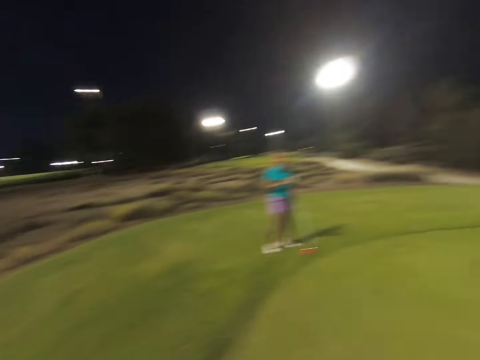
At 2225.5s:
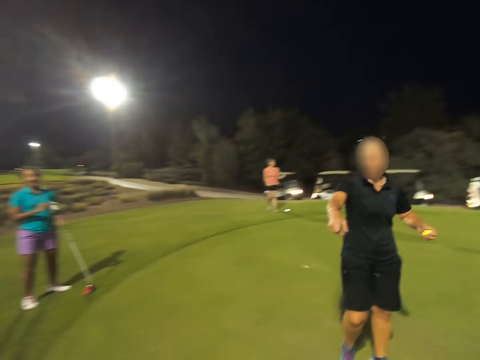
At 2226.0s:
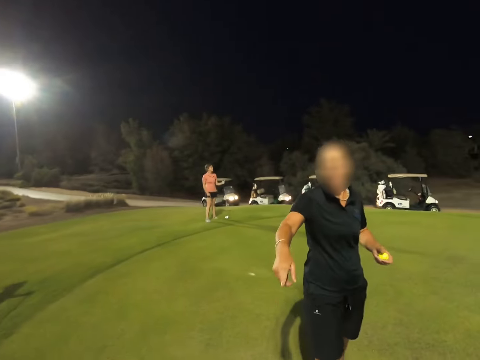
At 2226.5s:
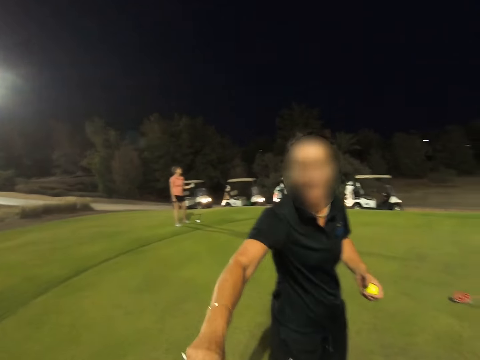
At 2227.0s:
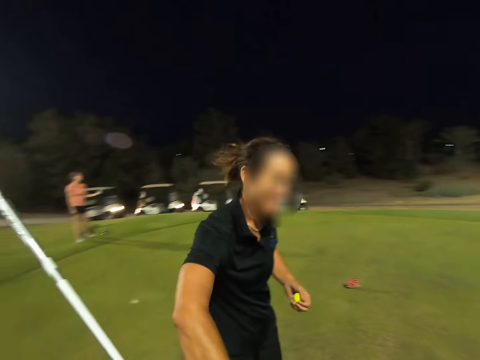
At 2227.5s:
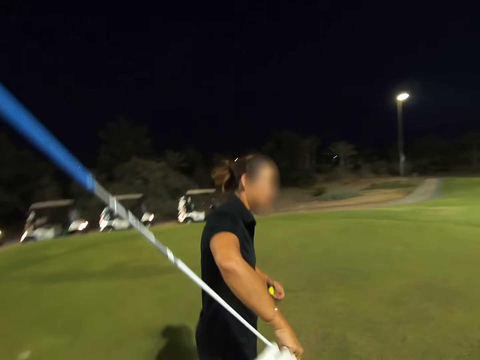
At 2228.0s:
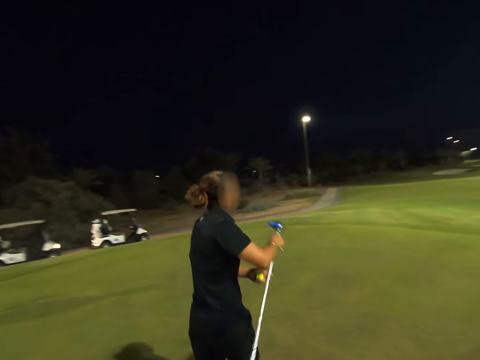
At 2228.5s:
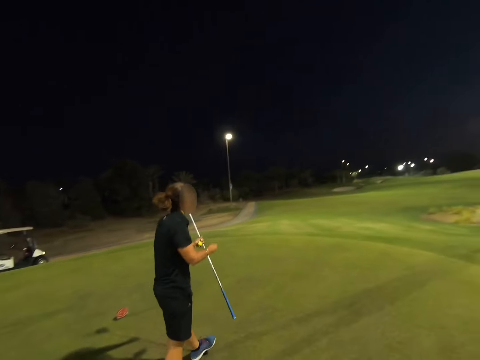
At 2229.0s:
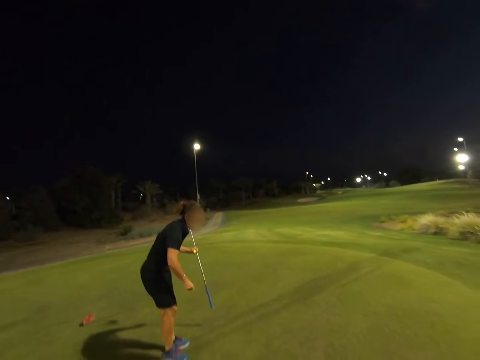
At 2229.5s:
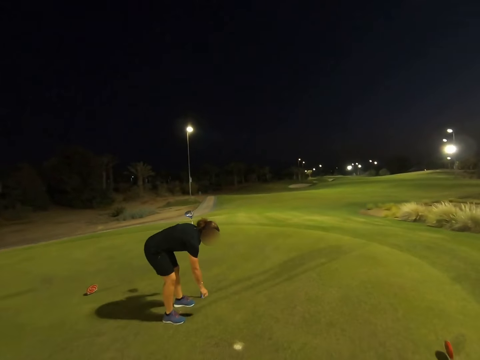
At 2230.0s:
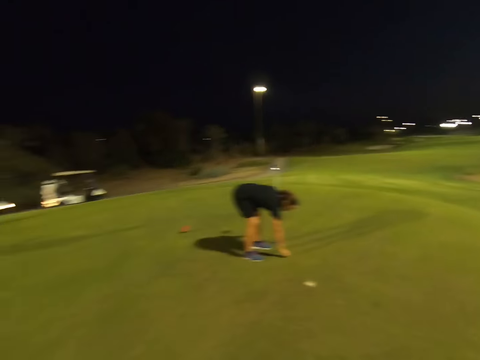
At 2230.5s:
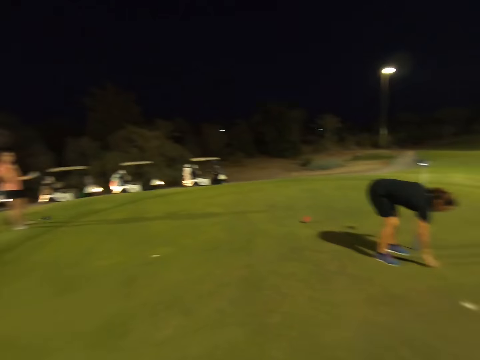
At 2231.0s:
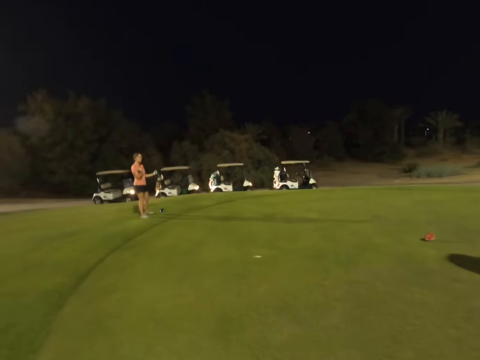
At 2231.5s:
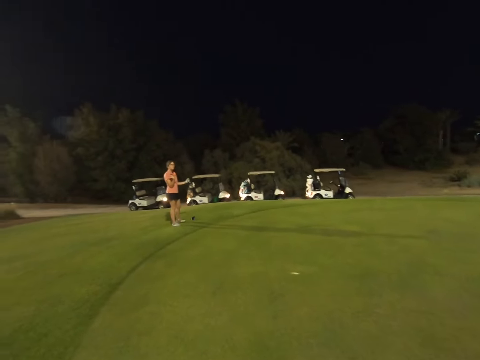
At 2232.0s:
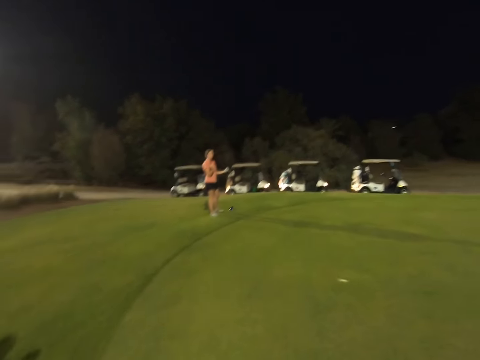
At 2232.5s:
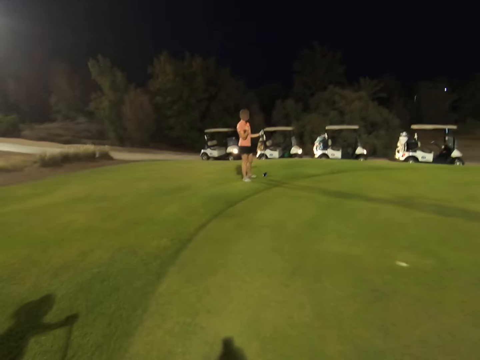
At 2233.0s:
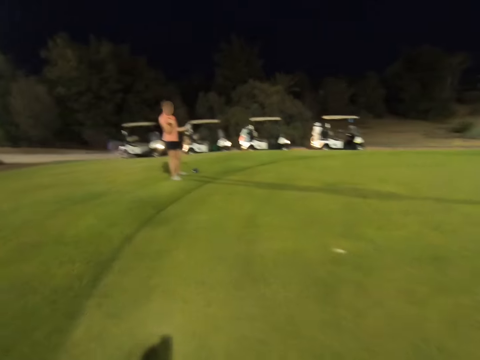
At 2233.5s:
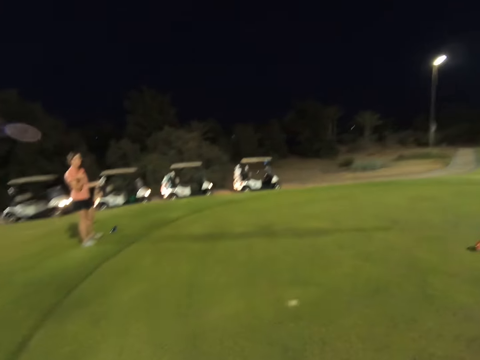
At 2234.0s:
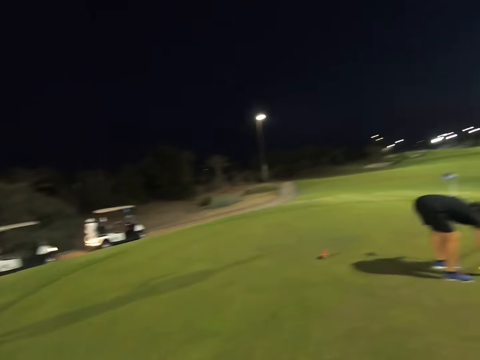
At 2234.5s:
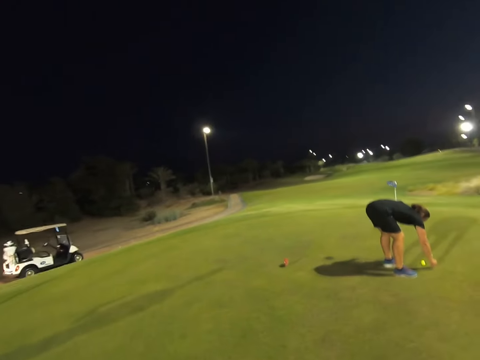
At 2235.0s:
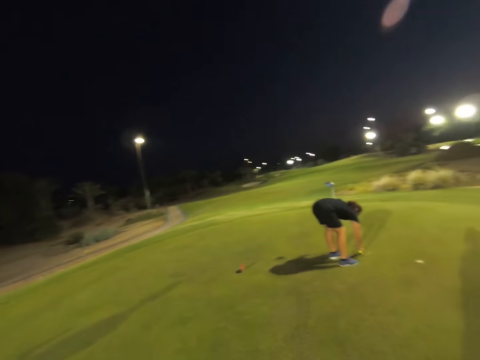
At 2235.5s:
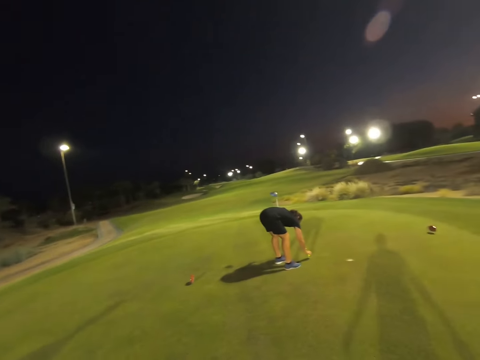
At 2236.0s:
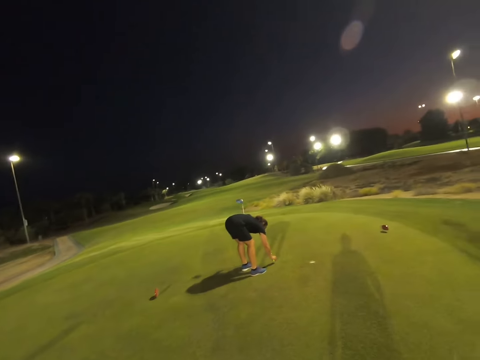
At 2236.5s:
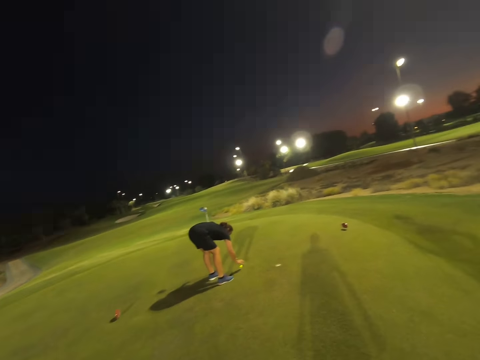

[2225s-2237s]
A woman reaches out for the stick. The camera wearer gives the woman the golf stick. The woman receives the stick and walks round the field. The camera wearer puts the golf on the field. The woman places something down. The camera wearer stares around the field.

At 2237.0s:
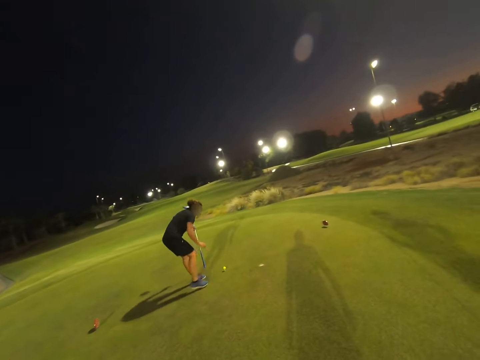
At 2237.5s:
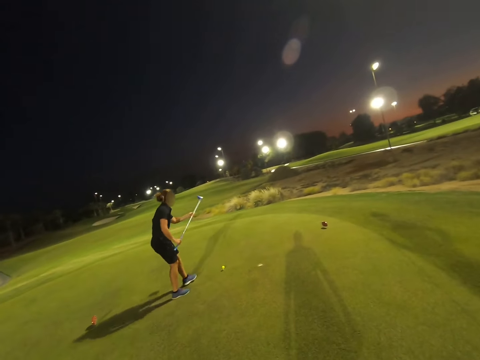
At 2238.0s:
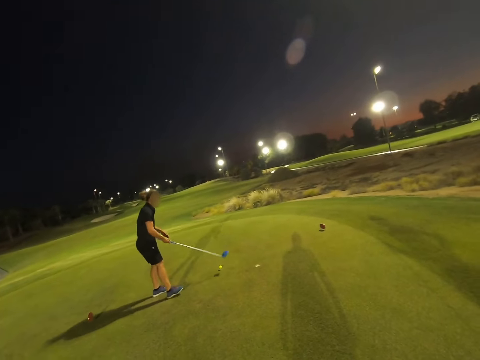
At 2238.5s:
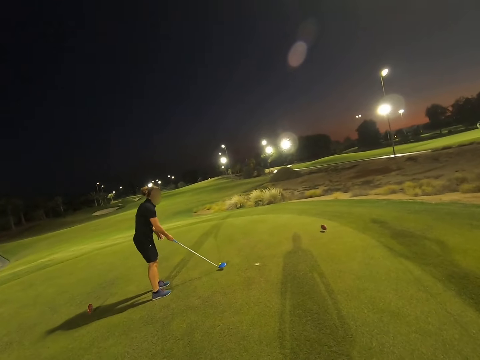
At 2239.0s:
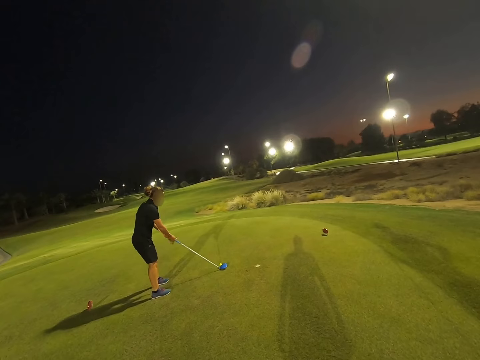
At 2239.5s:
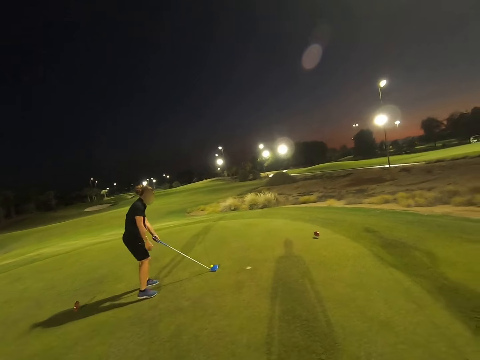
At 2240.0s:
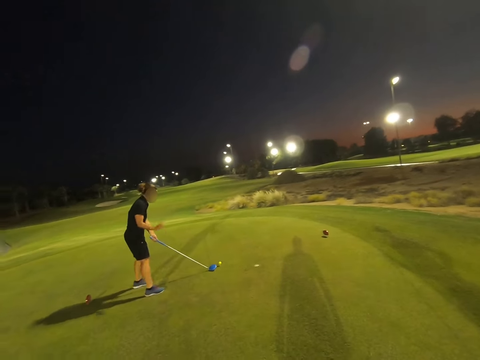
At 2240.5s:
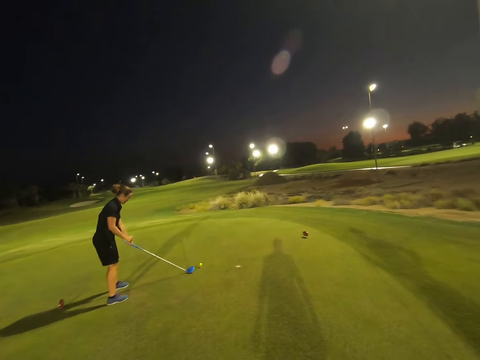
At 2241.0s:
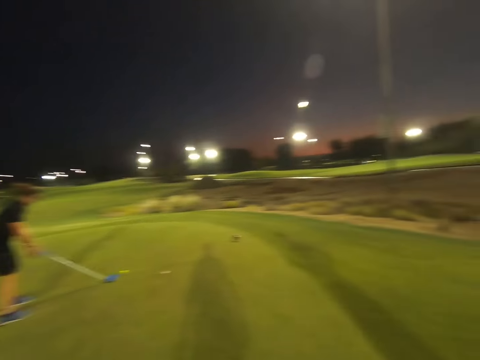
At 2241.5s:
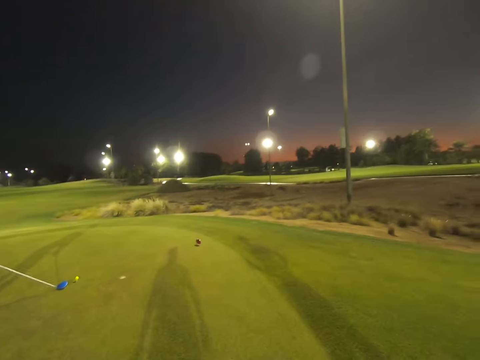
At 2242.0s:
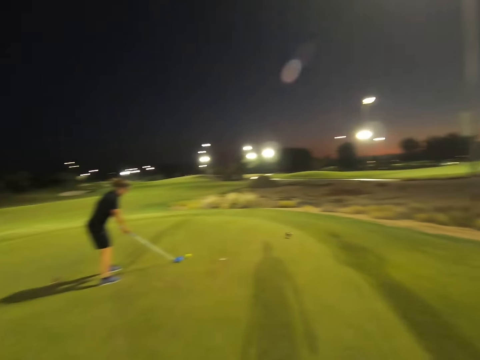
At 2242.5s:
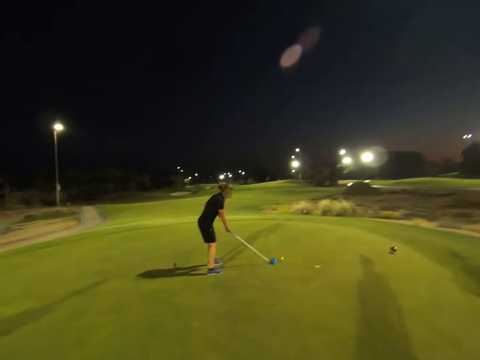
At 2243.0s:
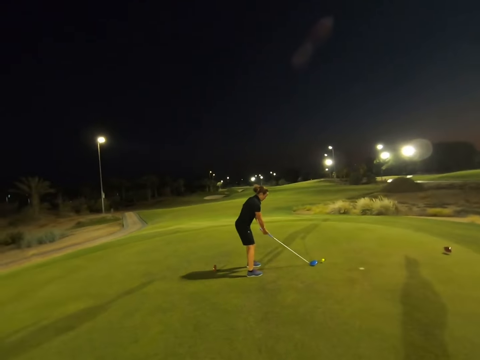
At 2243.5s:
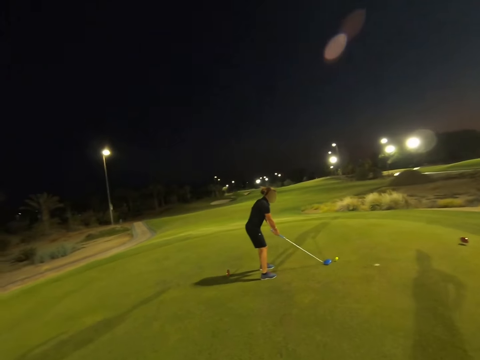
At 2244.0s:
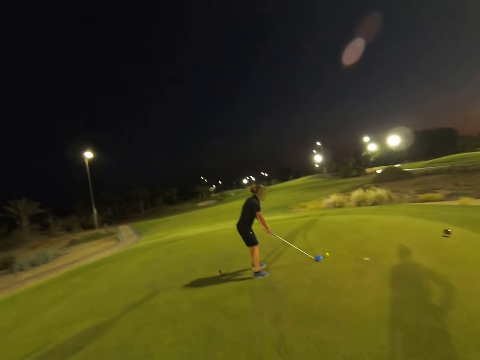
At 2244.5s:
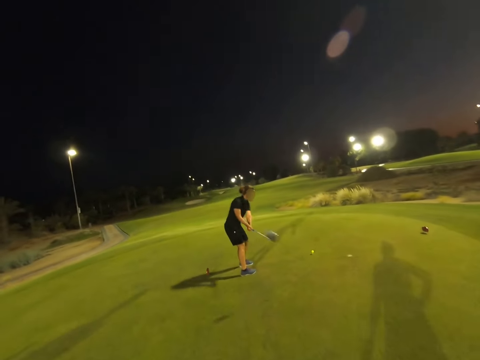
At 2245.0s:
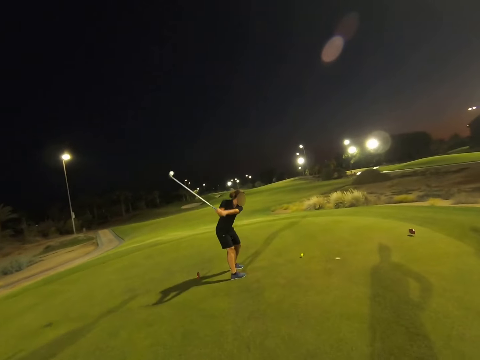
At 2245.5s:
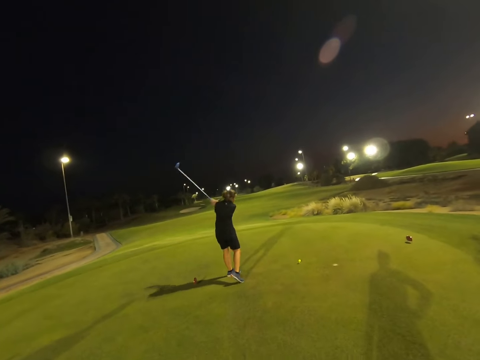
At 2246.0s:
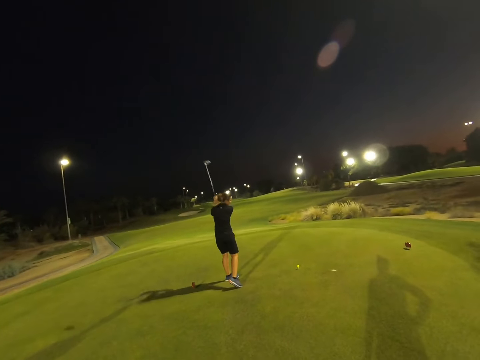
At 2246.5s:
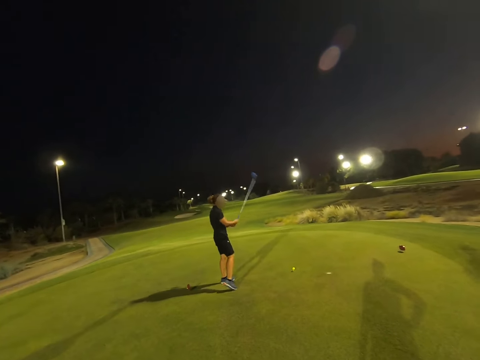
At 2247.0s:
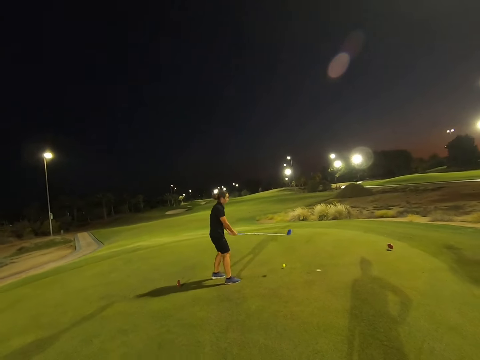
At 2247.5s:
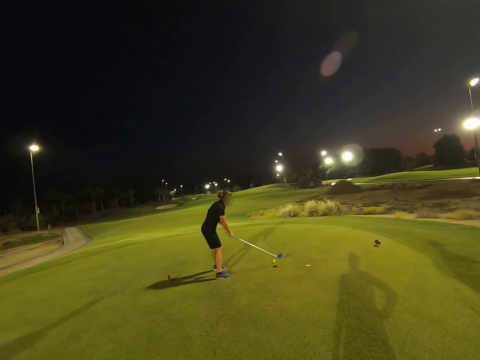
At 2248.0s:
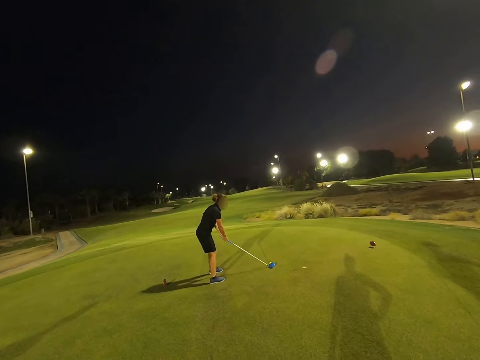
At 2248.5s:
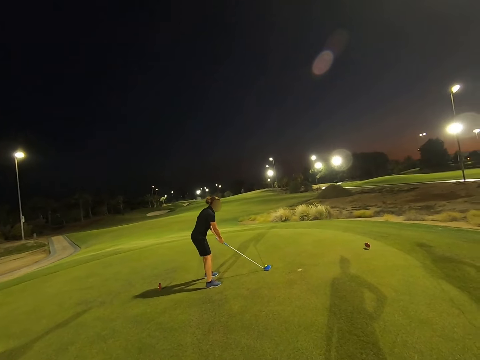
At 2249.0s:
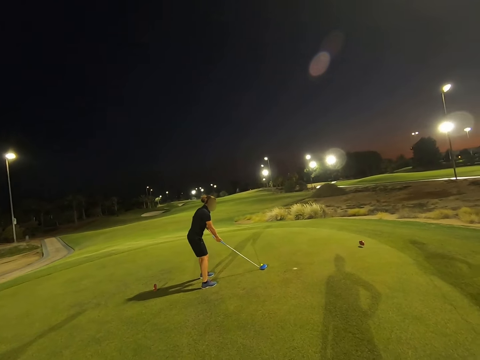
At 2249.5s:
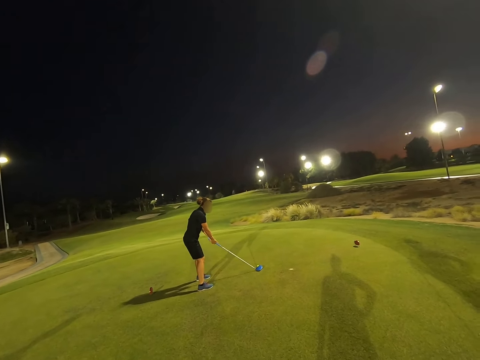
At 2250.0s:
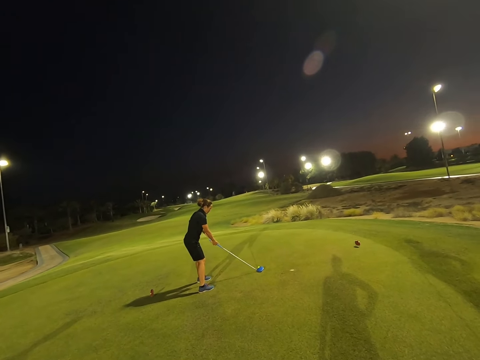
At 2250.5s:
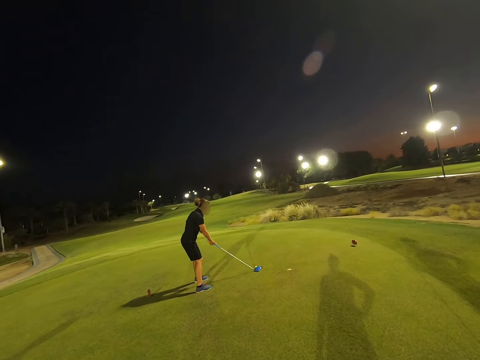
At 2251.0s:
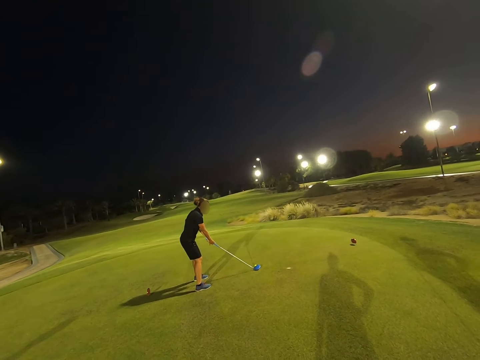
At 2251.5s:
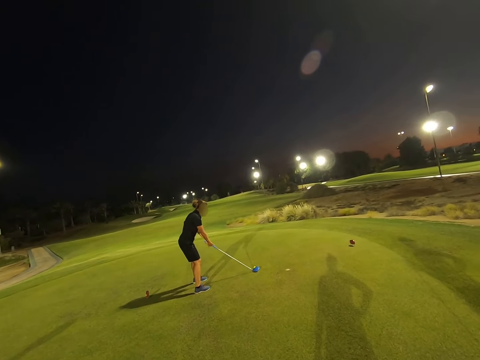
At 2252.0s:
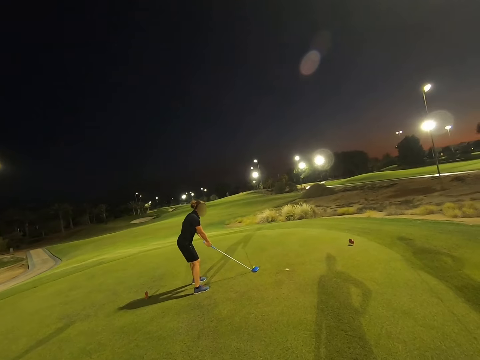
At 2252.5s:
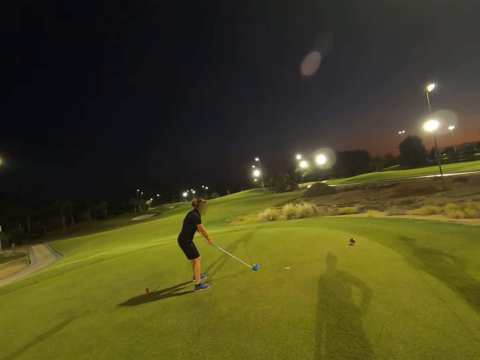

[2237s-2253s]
A woman plays the golf. The woman rehearses the ball hitting act.
